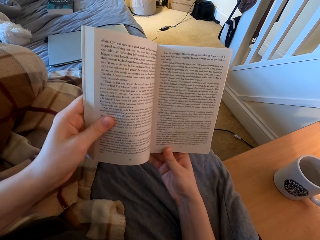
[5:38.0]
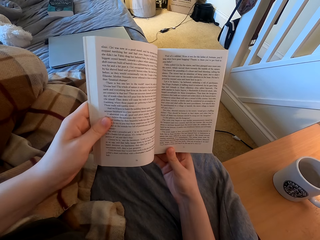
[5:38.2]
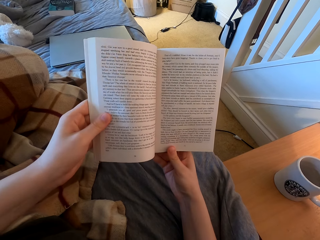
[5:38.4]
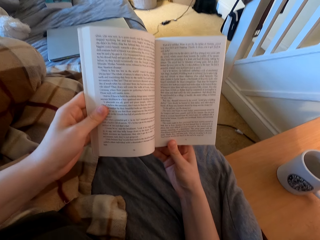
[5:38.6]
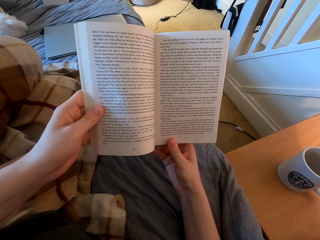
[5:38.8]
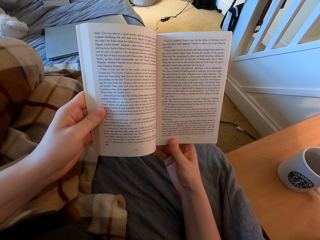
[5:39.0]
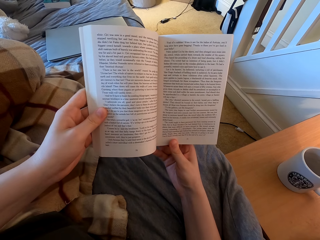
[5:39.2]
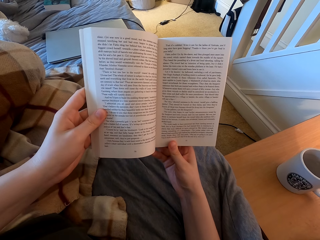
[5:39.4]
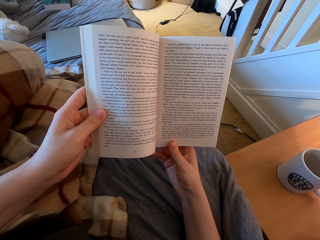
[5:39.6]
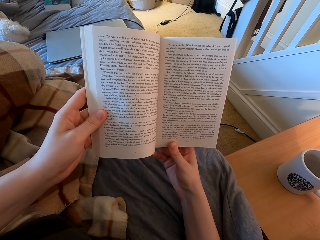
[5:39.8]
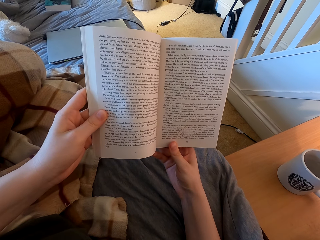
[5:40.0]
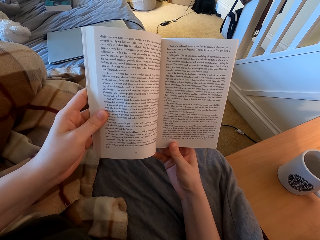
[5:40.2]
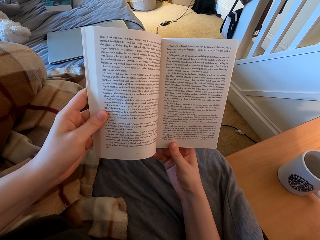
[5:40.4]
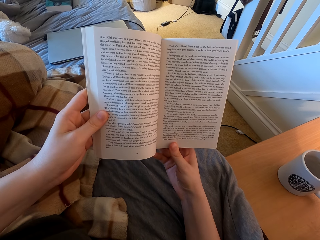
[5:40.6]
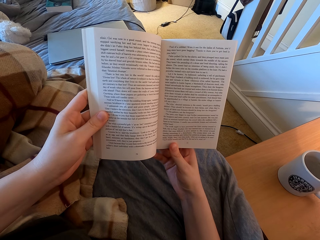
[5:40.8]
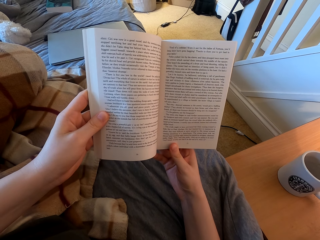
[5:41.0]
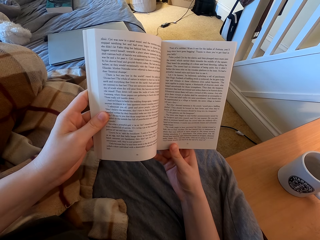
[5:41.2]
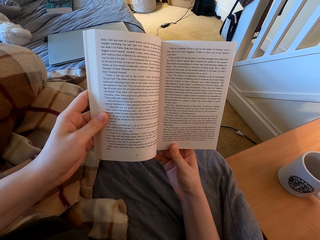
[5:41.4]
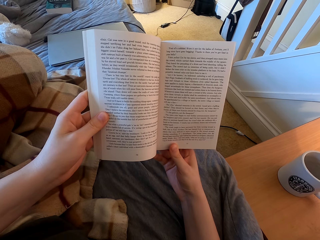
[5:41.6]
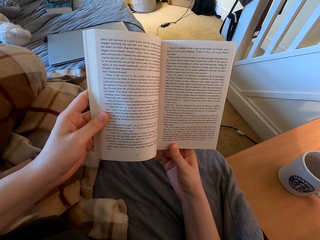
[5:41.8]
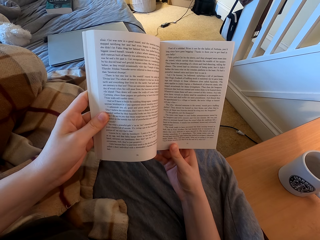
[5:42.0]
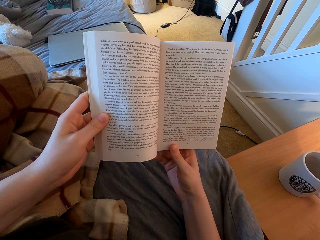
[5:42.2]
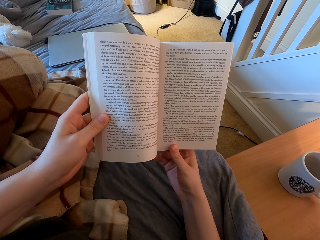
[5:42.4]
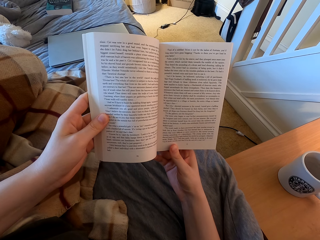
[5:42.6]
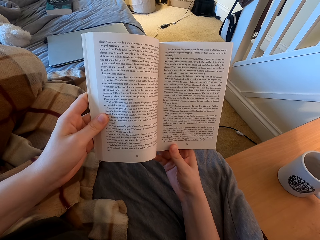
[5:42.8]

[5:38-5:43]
The camera wearer reads a book.

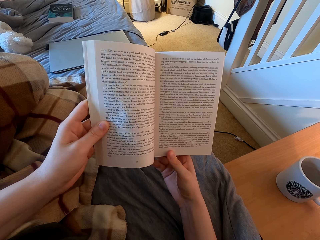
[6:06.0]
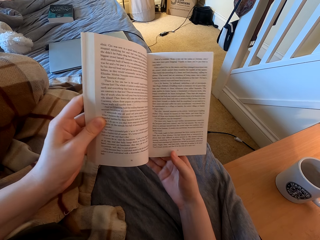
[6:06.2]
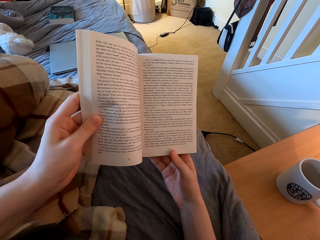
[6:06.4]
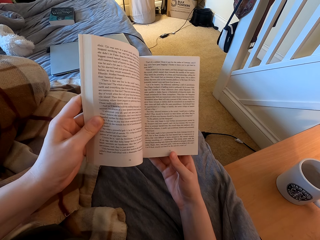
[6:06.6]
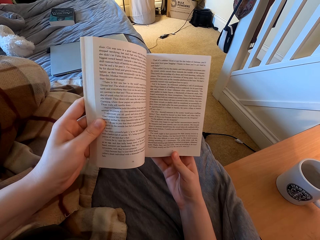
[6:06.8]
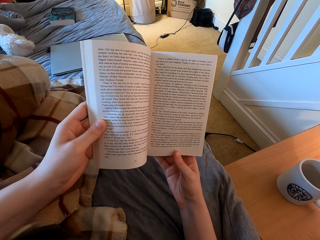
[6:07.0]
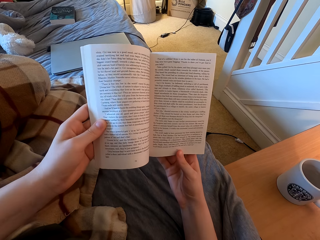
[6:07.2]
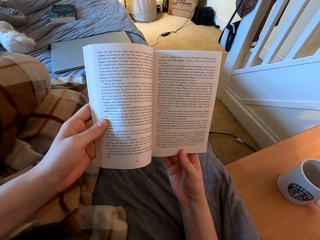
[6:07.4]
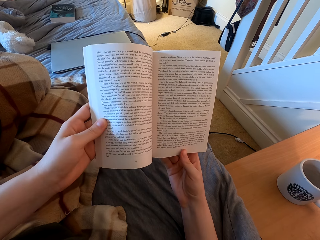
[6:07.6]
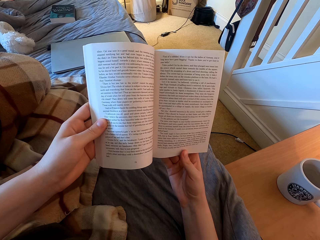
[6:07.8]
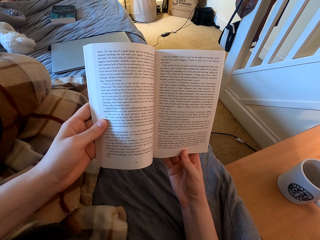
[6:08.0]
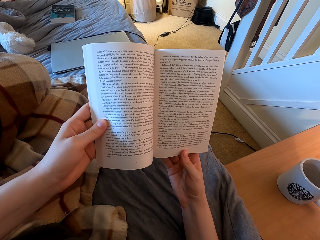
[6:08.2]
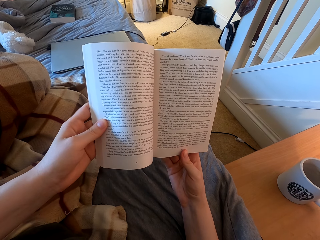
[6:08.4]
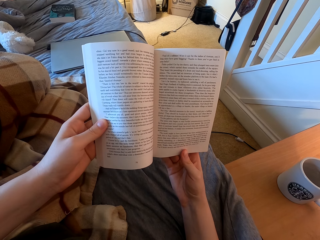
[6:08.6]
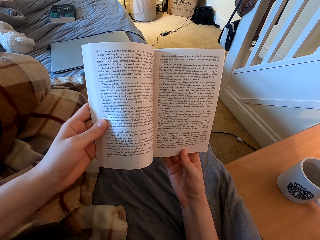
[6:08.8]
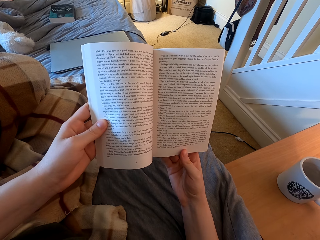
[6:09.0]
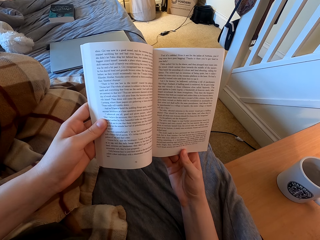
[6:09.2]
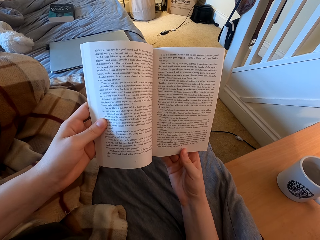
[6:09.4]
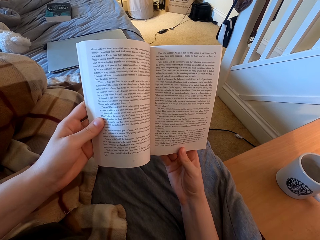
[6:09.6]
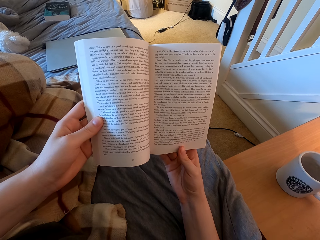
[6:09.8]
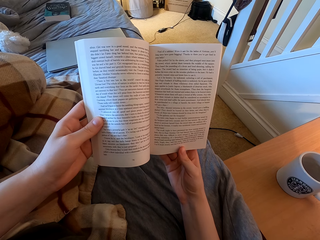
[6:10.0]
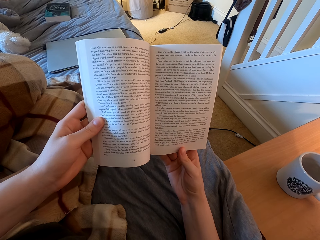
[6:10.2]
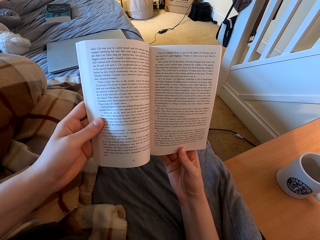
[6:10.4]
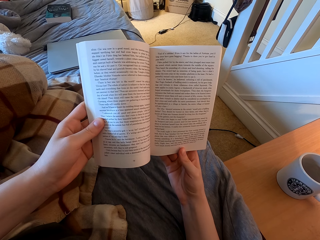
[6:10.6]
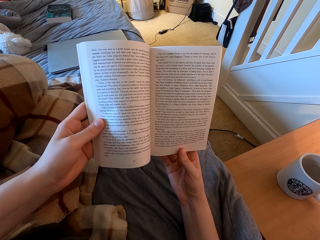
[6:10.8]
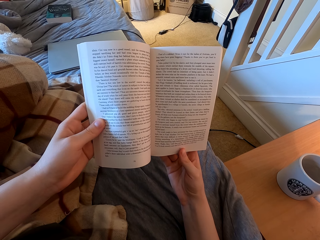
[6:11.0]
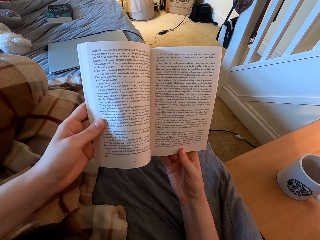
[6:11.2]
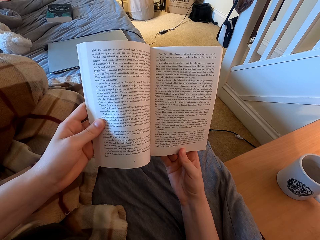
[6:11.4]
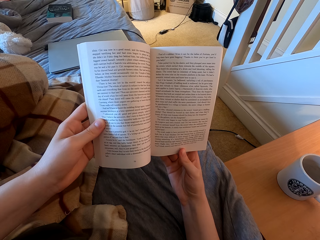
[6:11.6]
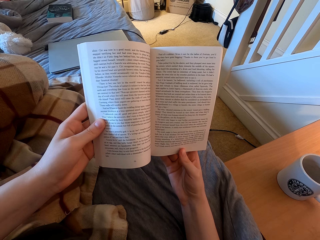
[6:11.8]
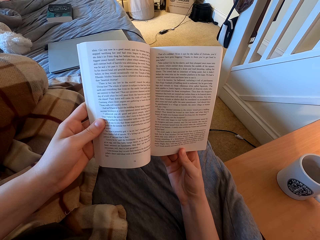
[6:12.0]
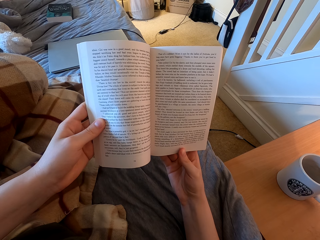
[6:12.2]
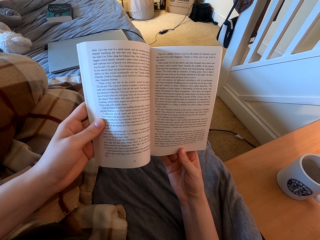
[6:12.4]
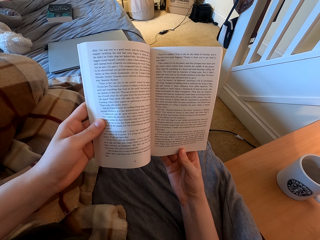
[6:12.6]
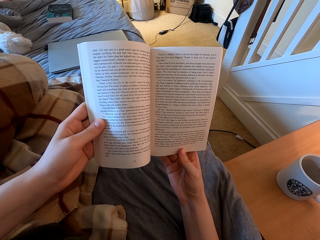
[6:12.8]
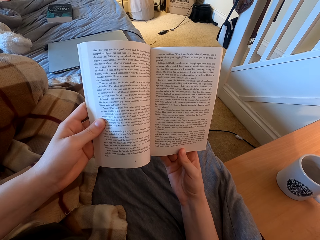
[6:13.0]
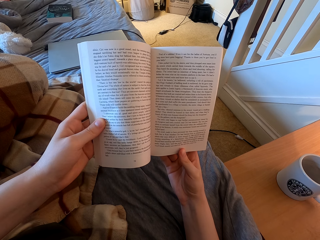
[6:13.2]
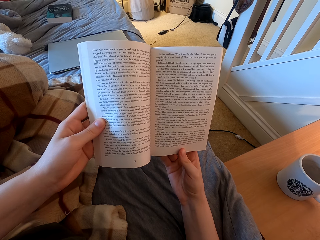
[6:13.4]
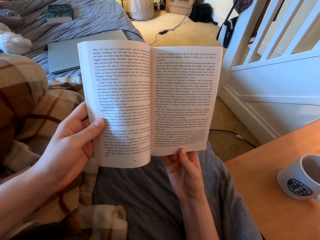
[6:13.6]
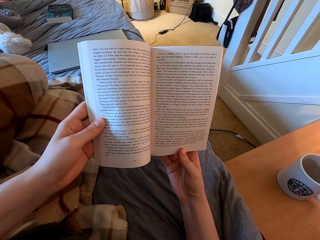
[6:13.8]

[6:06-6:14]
The camera wearer touches the book. They read the book.

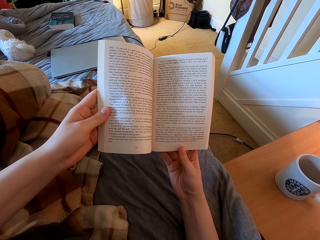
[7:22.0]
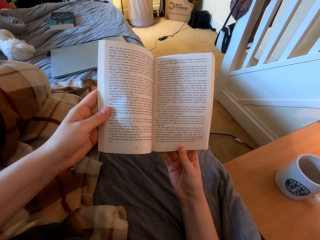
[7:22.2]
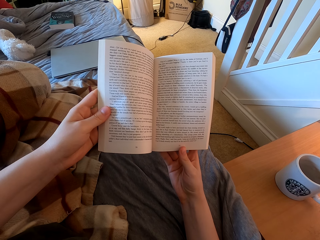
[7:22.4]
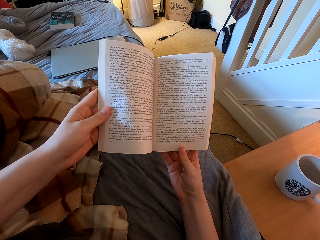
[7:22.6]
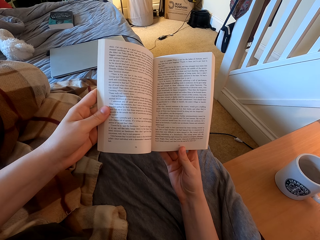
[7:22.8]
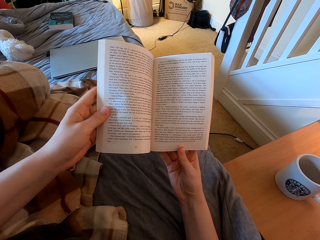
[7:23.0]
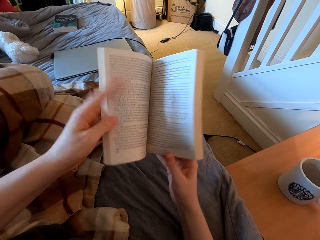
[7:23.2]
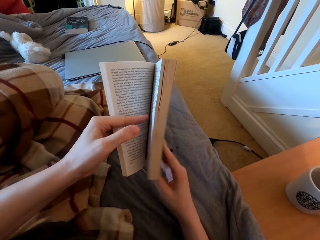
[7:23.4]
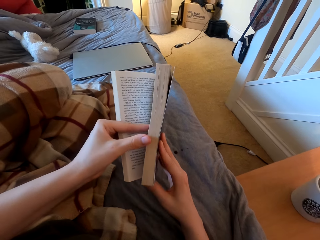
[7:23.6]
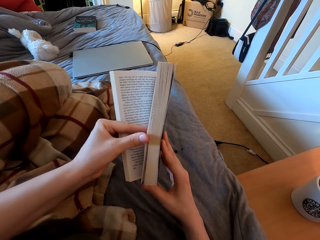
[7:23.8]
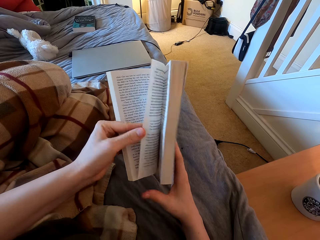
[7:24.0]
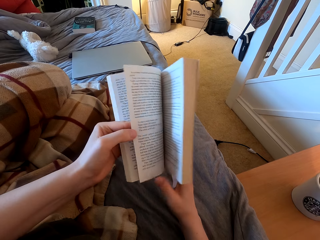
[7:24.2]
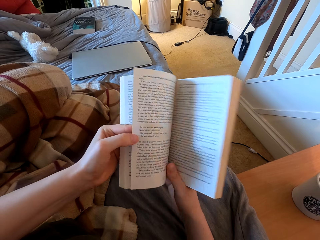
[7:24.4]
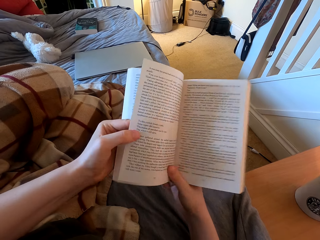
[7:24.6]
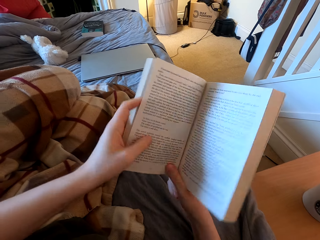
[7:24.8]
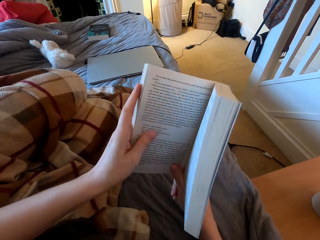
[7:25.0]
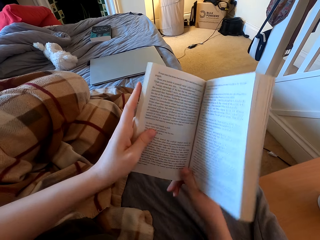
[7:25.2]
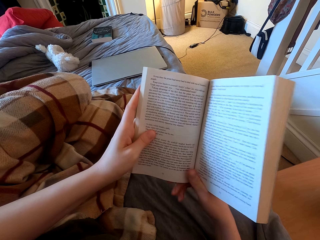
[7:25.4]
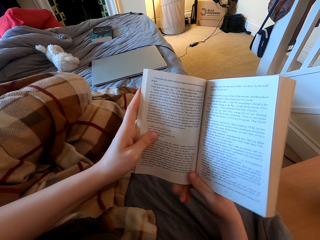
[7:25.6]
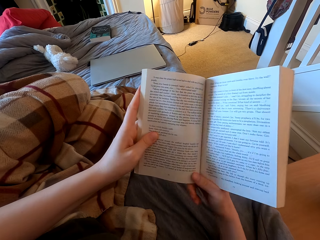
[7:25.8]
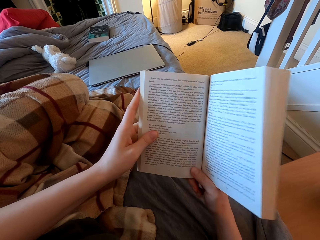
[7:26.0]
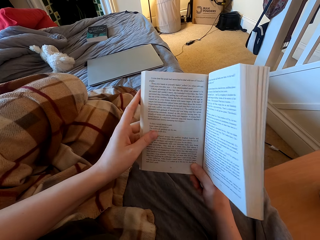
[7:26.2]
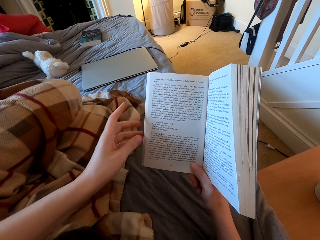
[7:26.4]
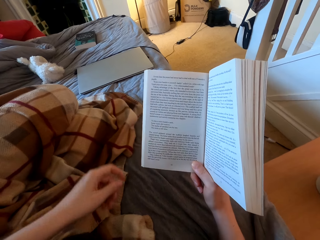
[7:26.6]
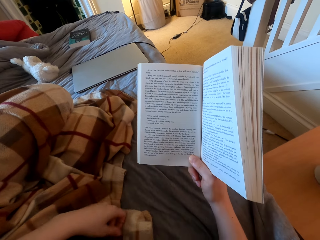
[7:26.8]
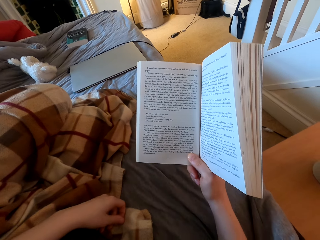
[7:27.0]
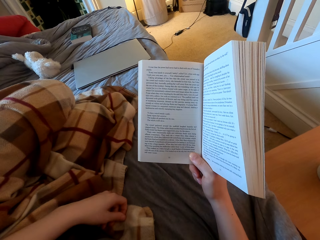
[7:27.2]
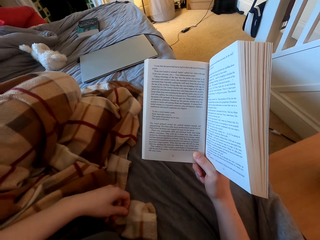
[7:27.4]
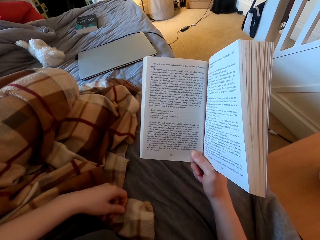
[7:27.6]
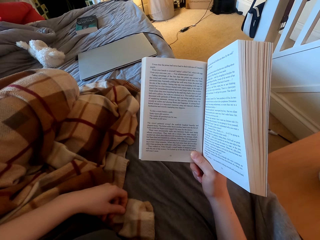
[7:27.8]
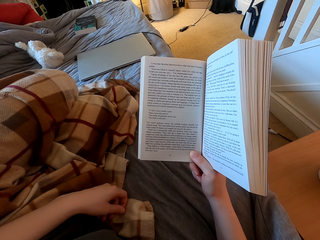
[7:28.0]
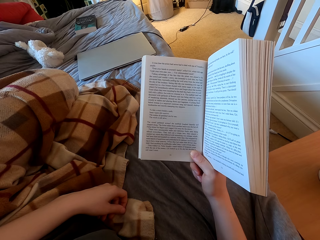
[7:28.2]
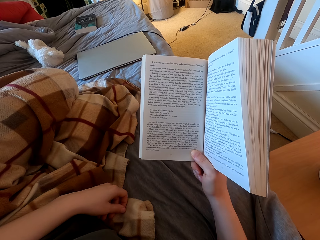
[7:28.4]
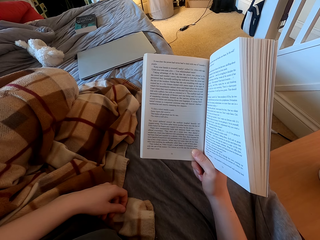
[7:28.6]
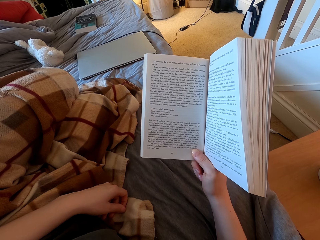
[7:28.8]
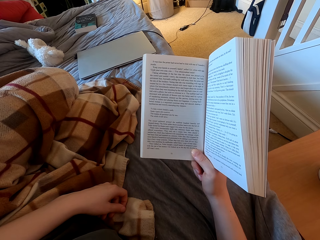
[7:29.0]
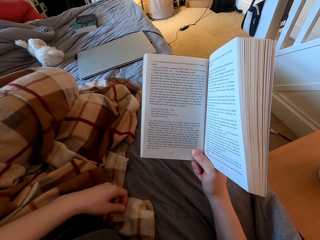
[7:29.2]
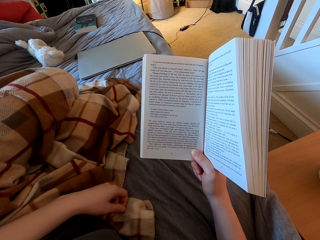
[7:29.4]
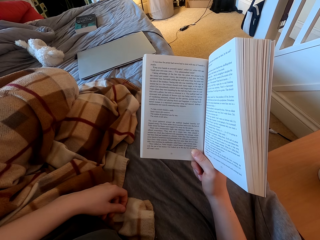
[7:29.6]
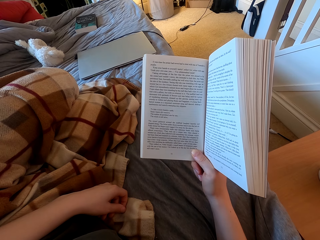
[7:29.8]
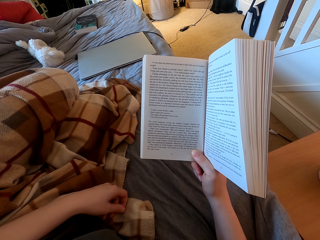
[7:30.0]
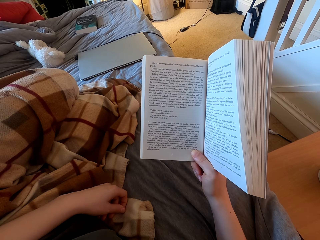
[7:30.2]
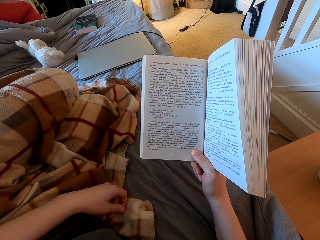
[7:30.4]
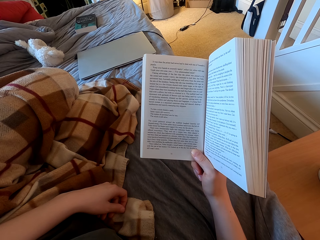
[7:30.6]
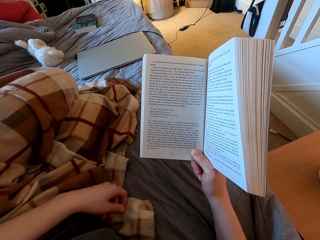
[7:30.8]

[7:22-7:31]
The camera wearer opens a page. They read the book.
